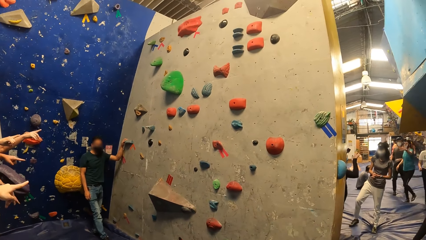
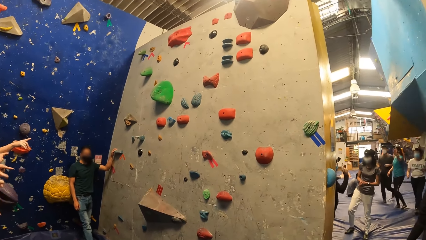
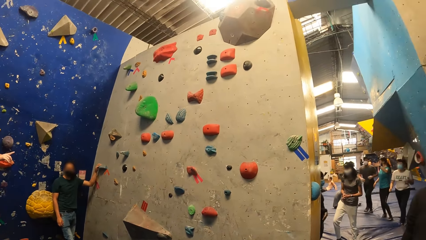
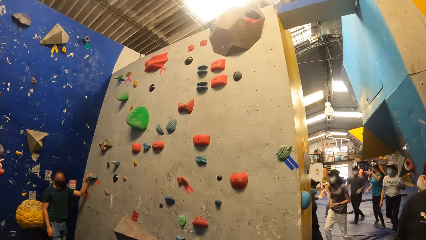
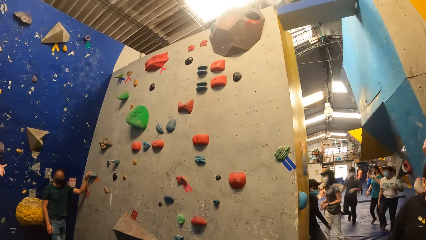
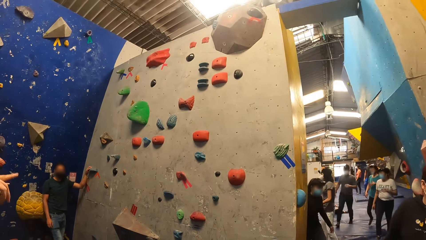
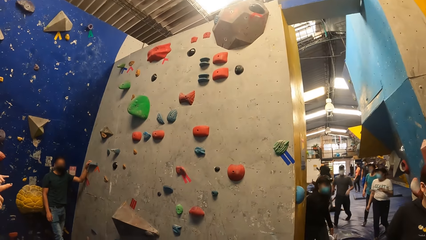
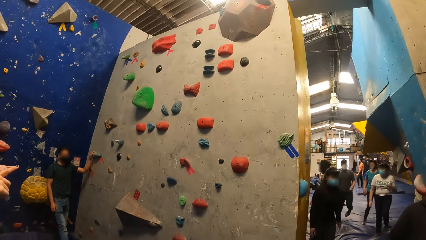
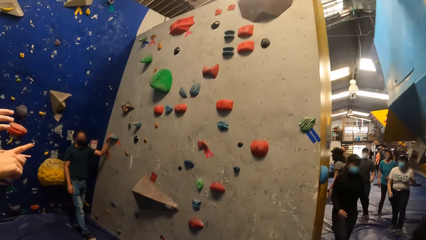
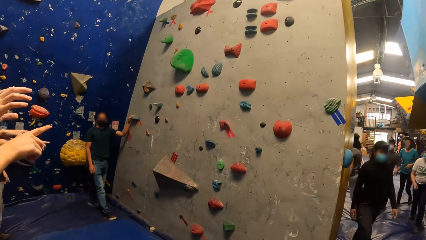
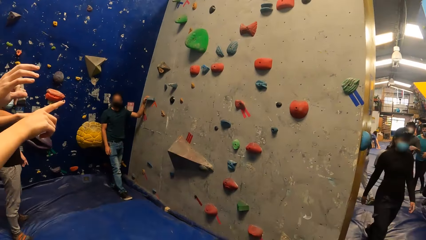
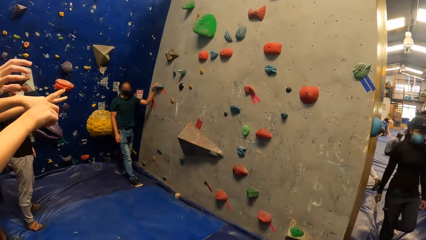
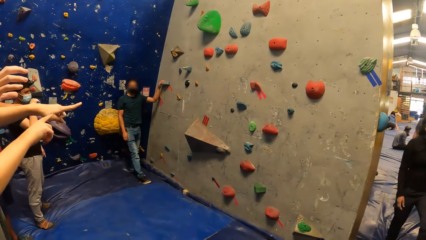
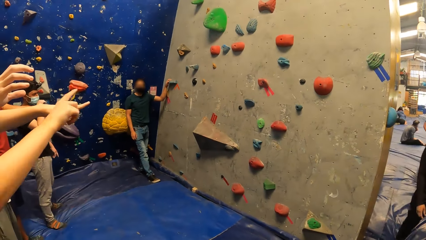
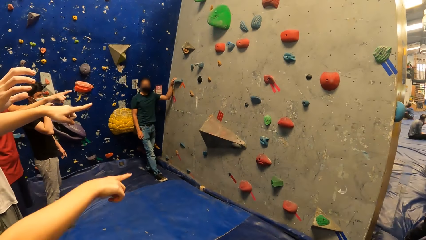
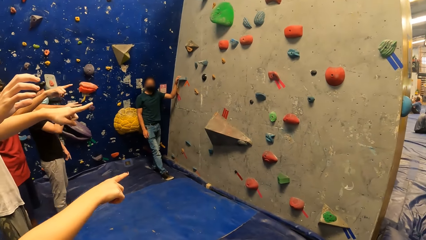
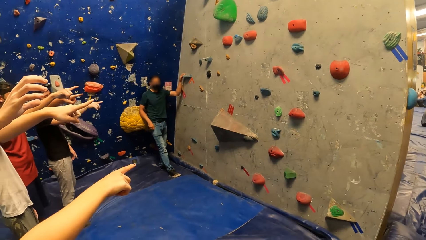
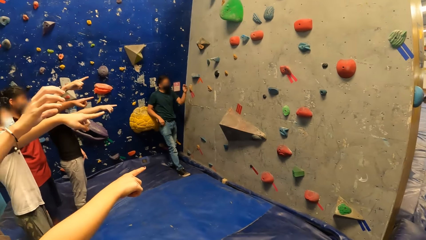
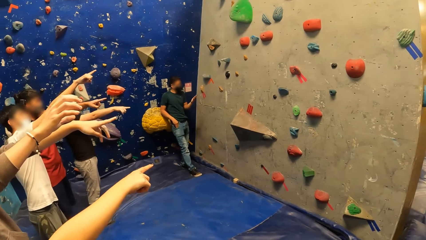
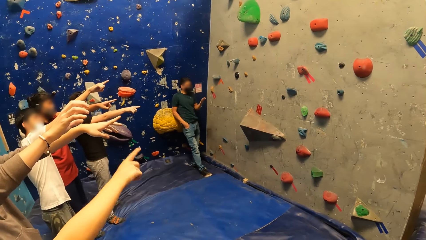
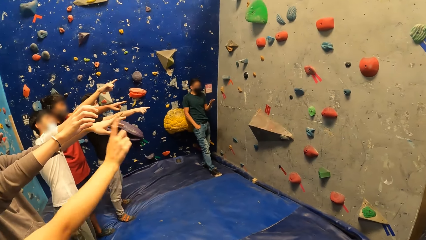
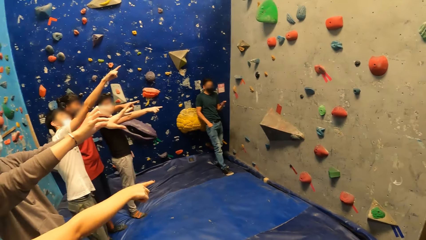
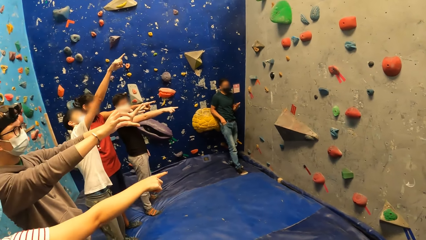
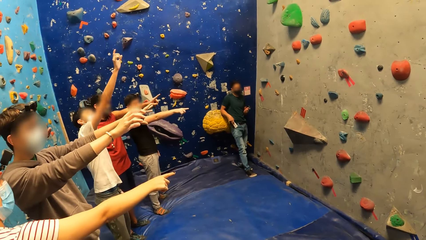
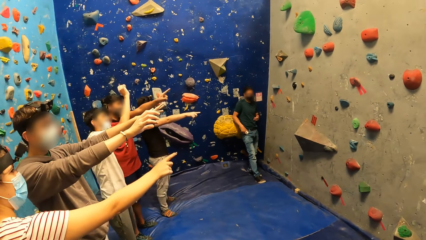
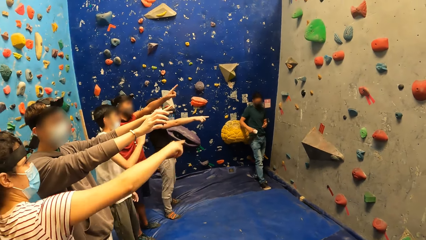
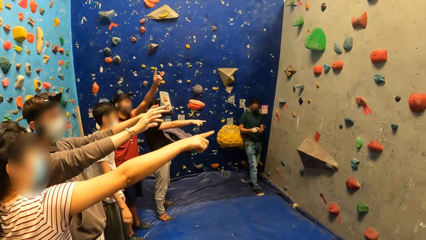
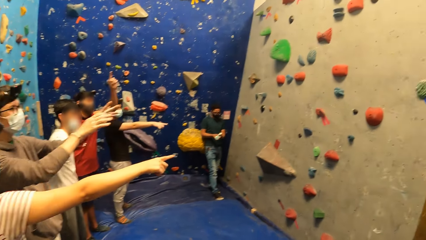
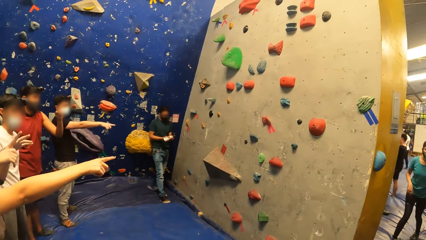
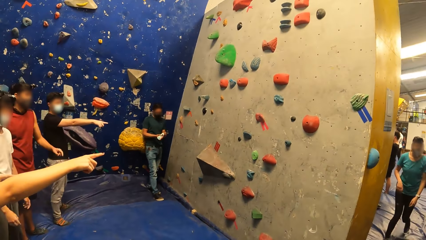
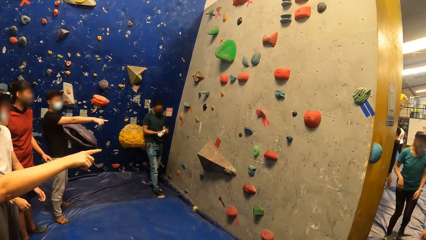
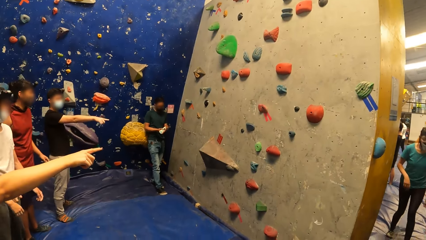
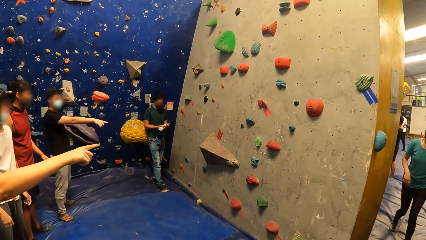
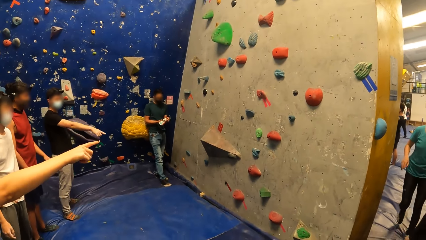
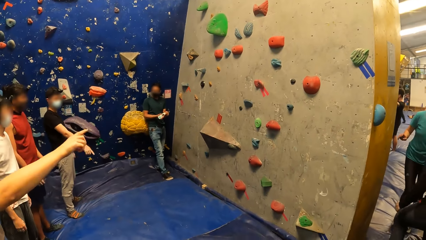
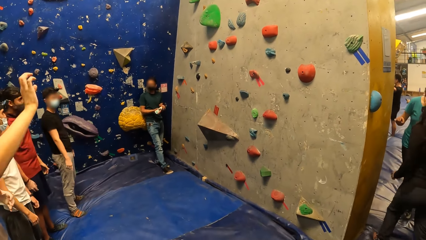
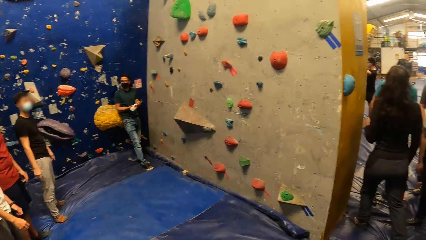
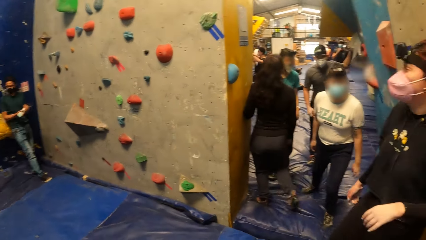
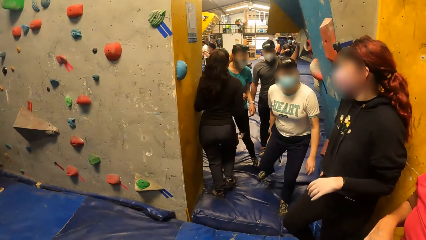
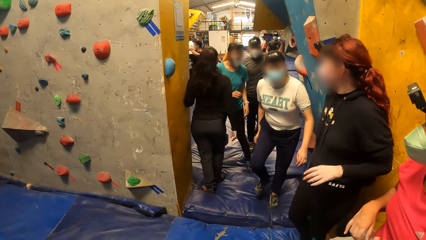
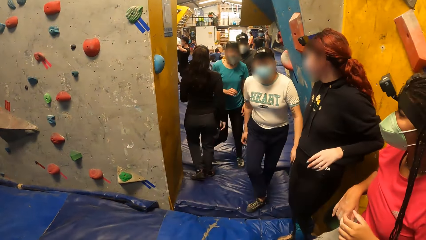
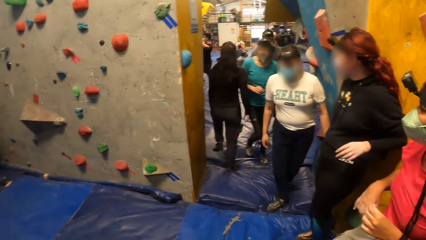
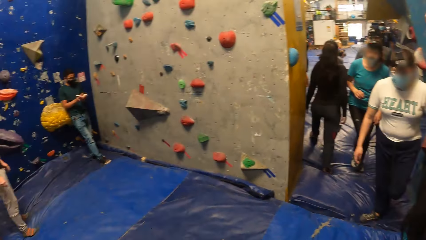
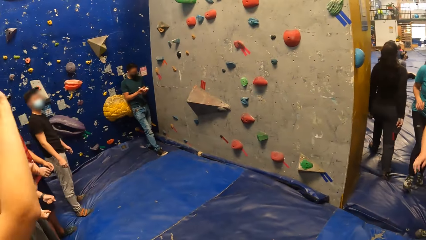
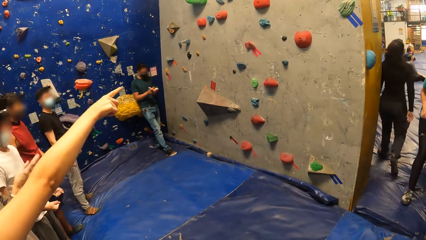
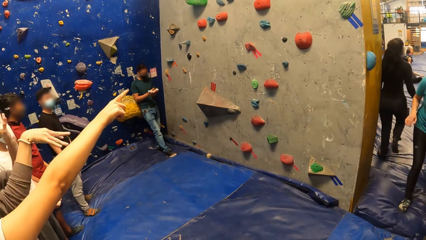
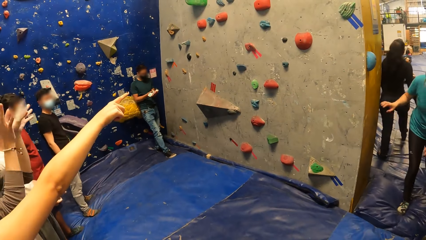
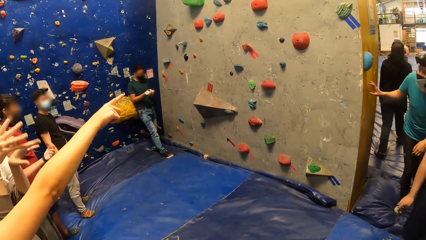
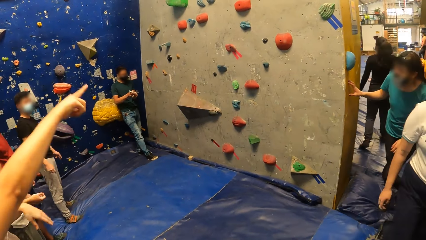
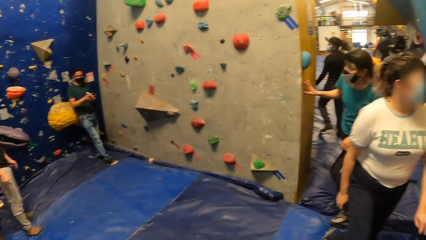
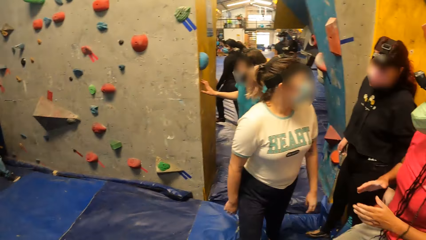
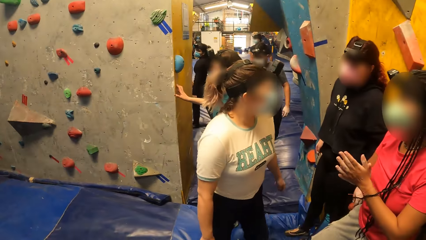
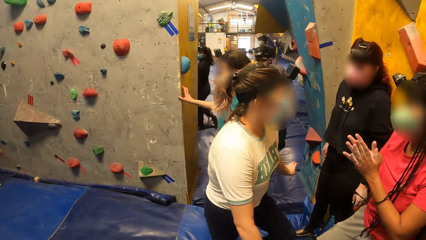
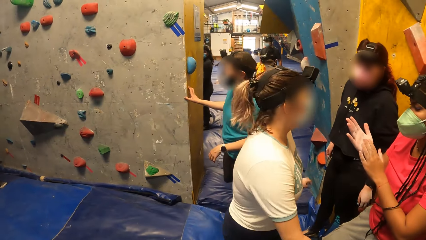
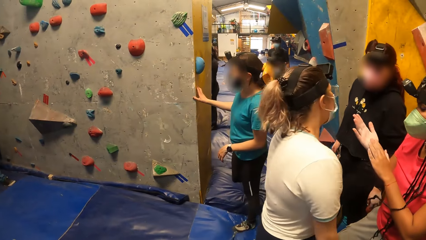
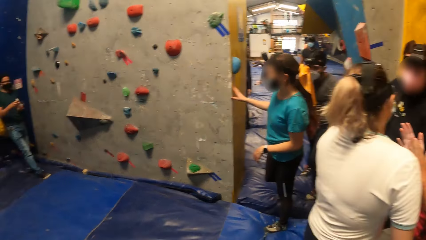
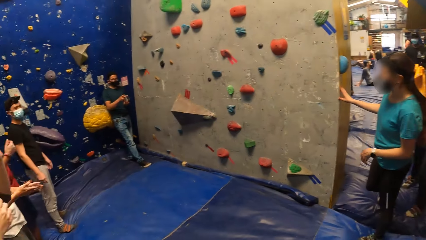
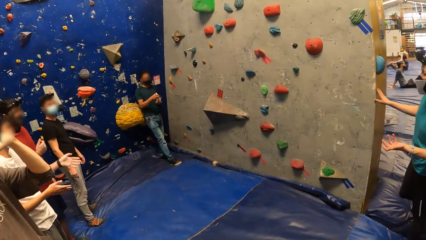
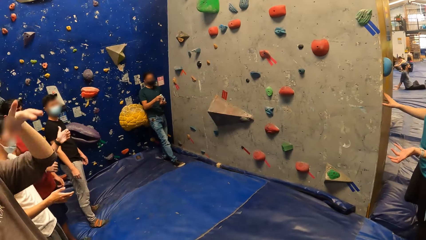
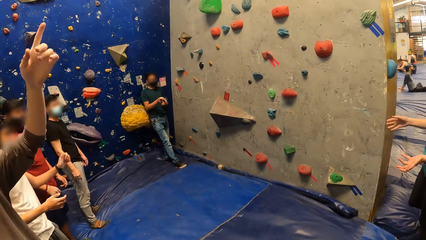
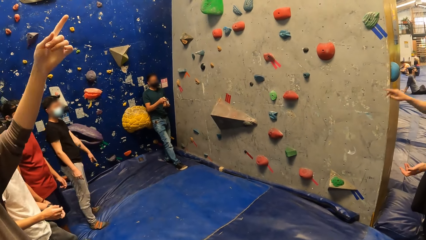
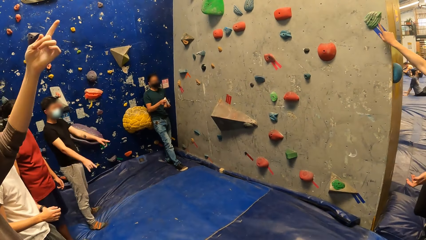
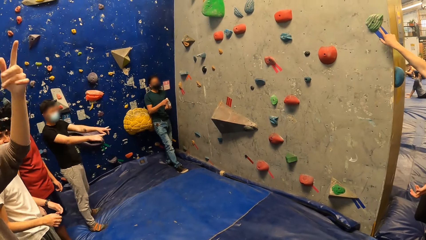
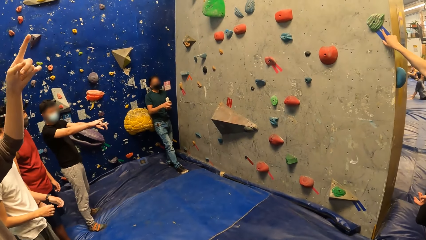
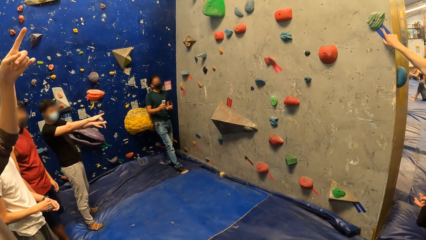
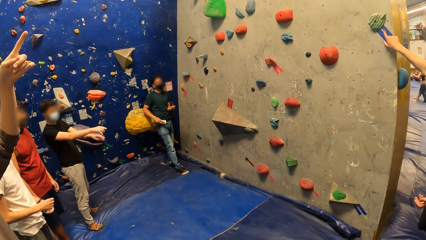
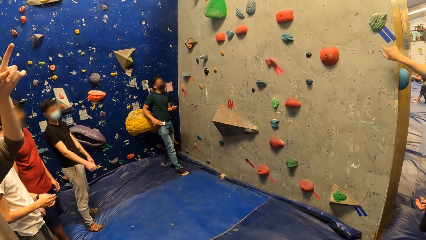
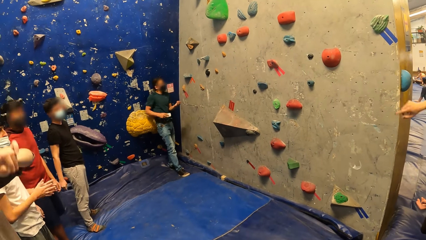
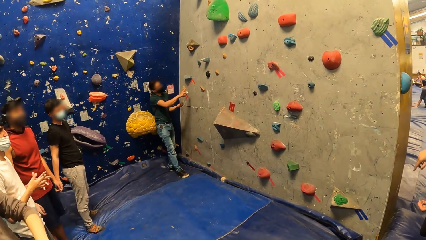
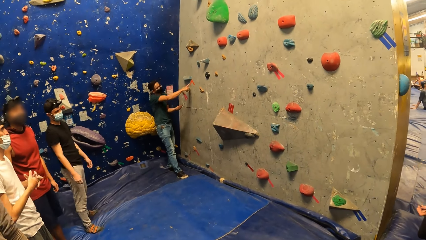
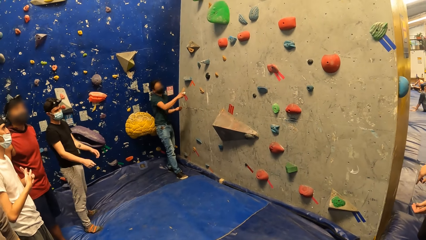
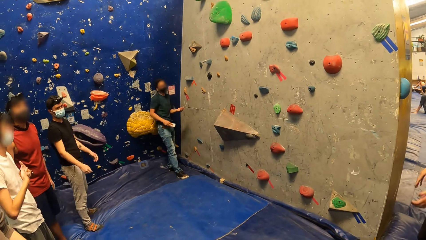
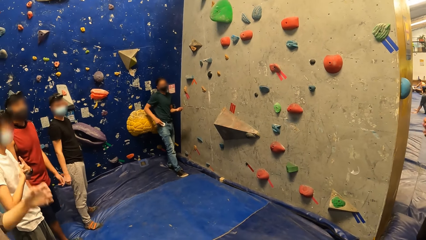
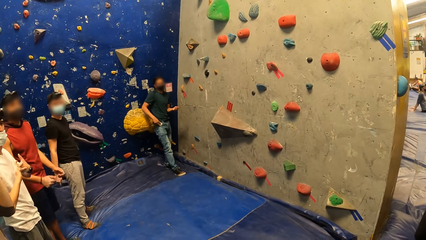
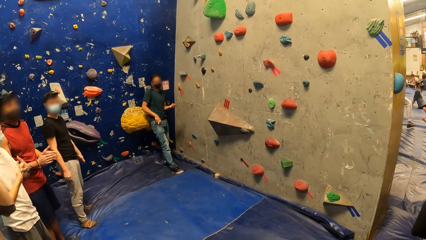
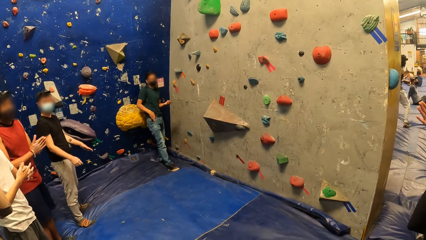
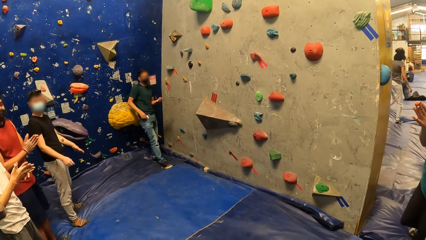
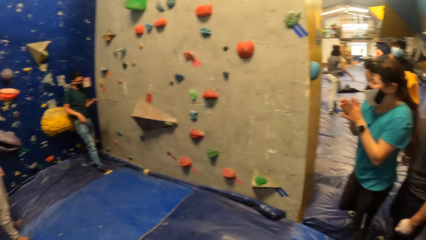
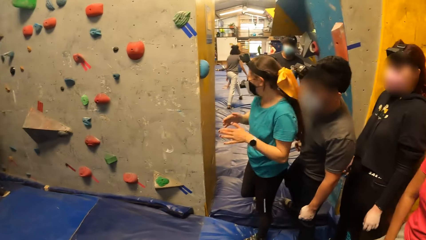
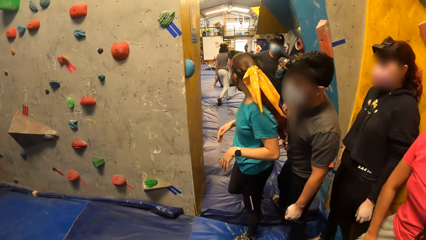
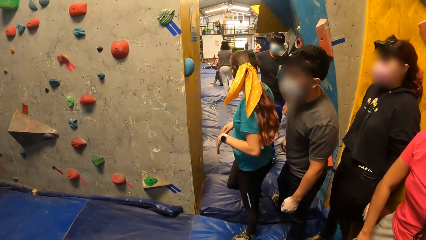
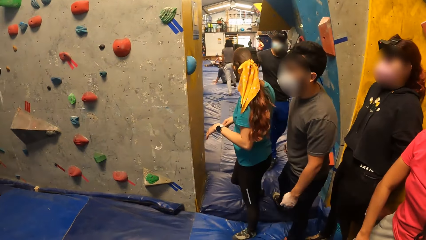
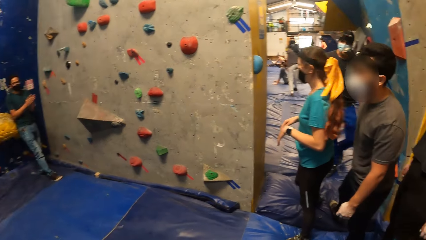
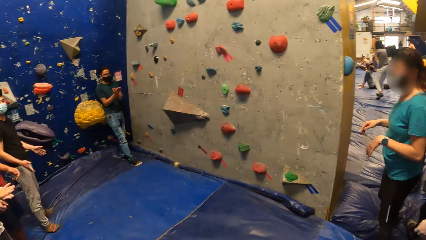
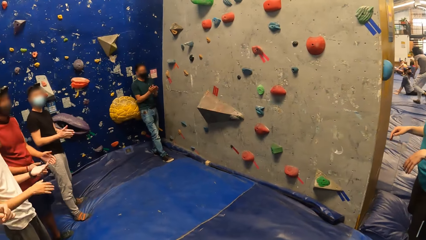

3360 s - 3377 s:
A man touches his face. He points towards the rock climbing wall. Another man takes out a hand cream from a trouser pocket with his right hand. He opens the hand cream in his right hand with his left hand. A woman points towards the rock climbing wall. The camera wearer turns towards the entrance. The woman points towards the rock climbing wall. The other man pours cream in his left hand from the hand cream in his right hand. The camera wearer looks around. The other man closes the hand cream in his left hand with his right hand. He puts the hand cream in the trouser pocket with his right hand. He points towards the rock climbing wall. He places his right hand on the bouldering wall. He puts the hand cream in the trouser pocket with his right hand. The camera wearer looks around.
